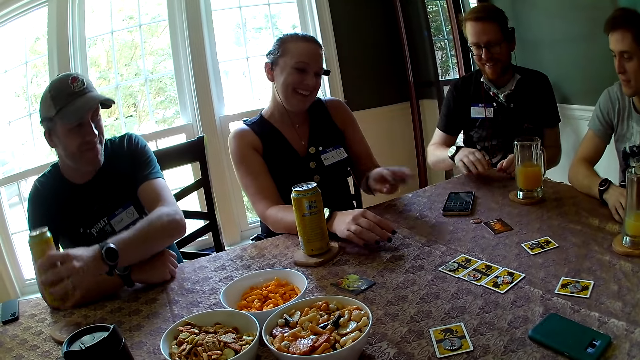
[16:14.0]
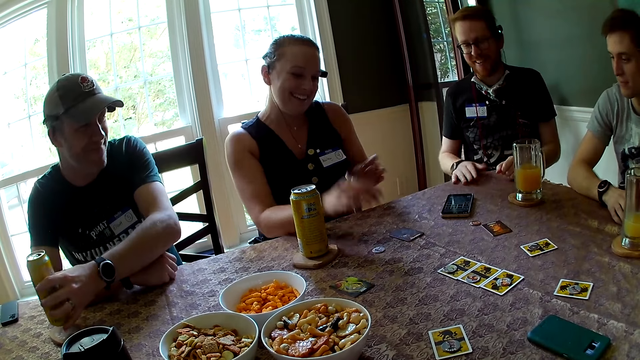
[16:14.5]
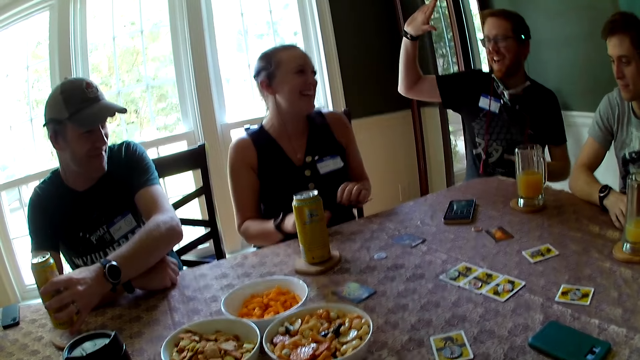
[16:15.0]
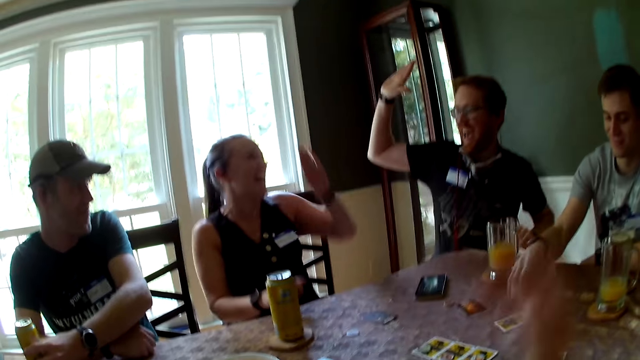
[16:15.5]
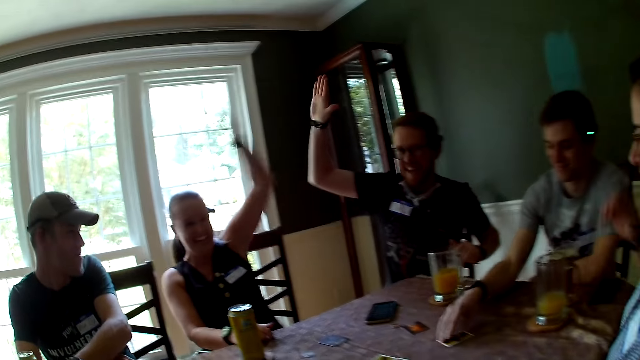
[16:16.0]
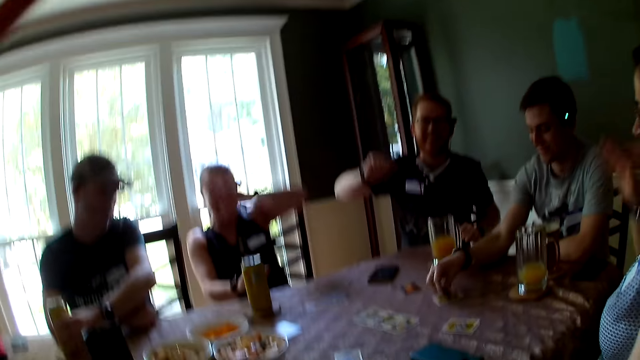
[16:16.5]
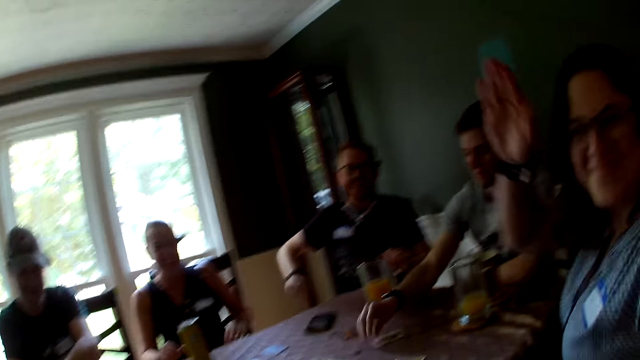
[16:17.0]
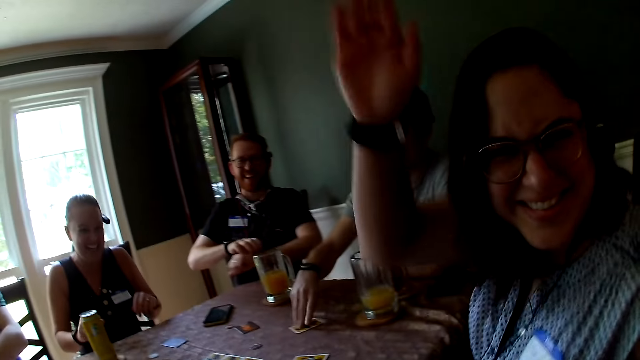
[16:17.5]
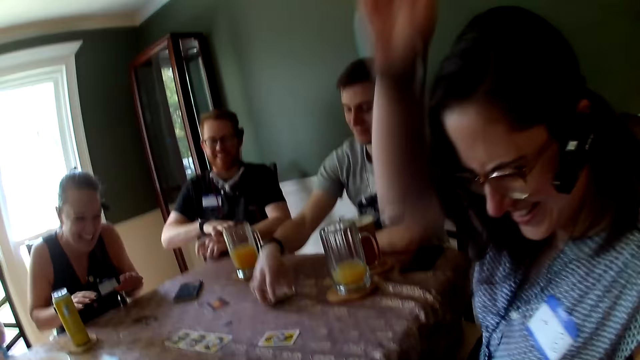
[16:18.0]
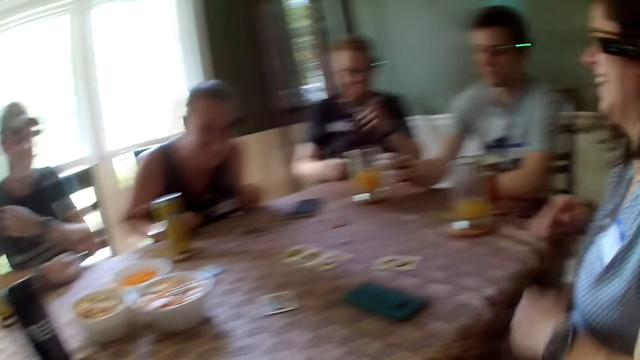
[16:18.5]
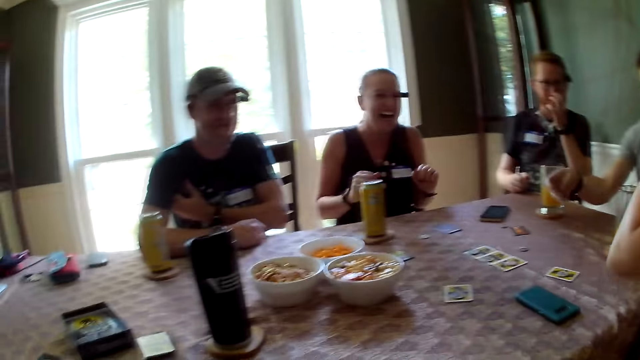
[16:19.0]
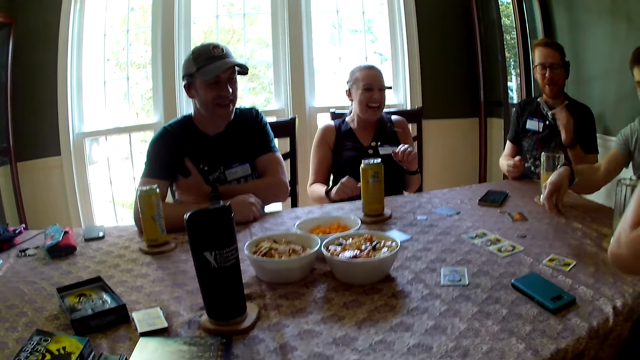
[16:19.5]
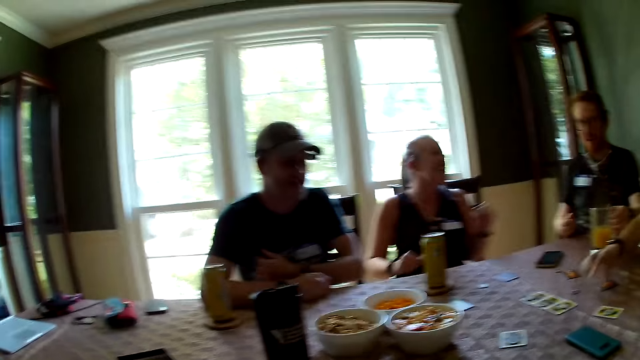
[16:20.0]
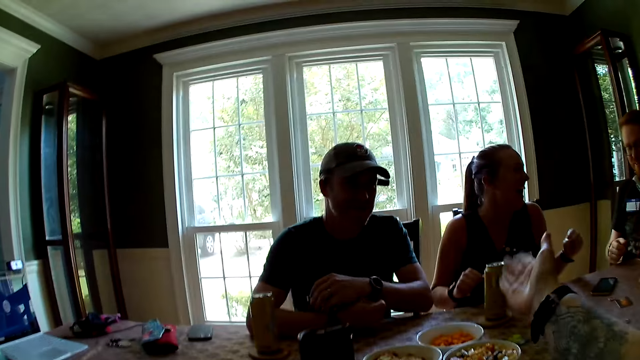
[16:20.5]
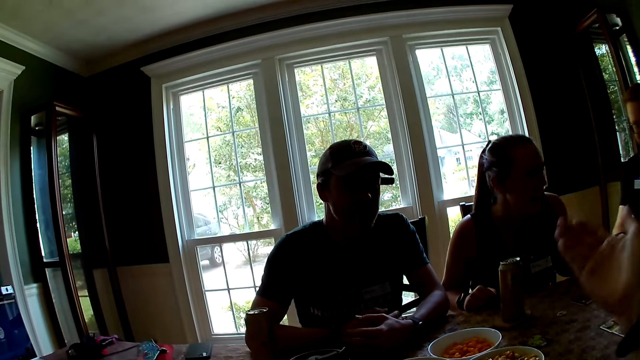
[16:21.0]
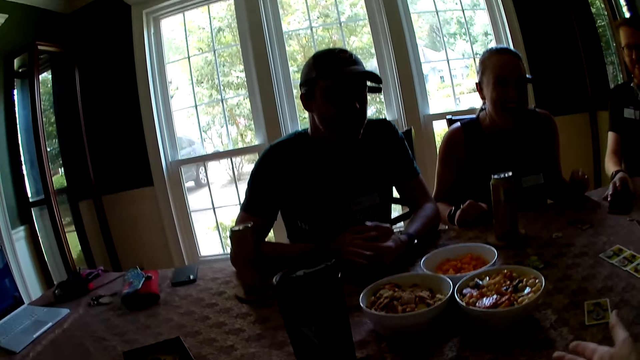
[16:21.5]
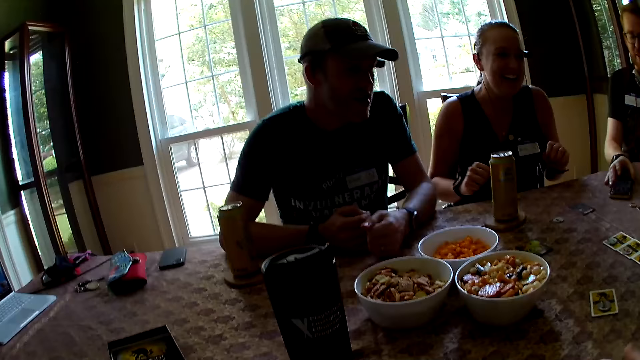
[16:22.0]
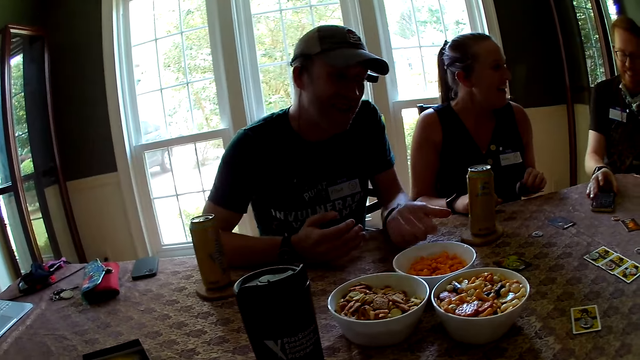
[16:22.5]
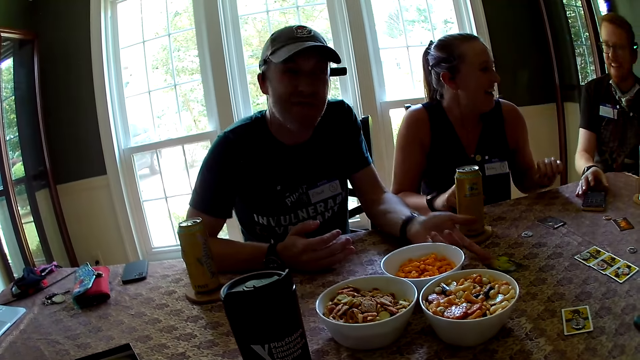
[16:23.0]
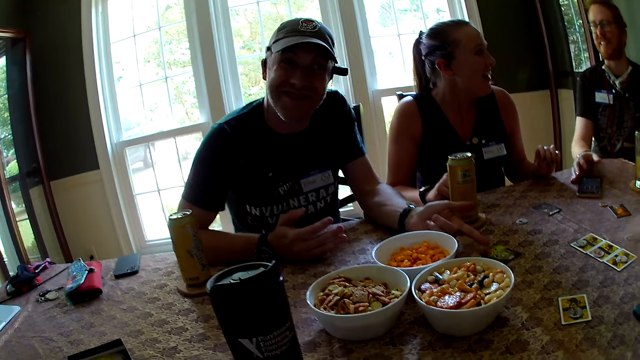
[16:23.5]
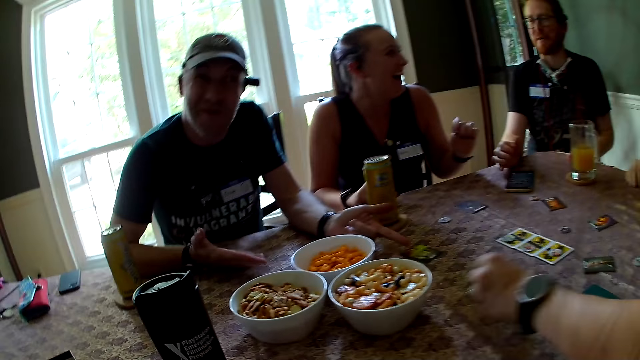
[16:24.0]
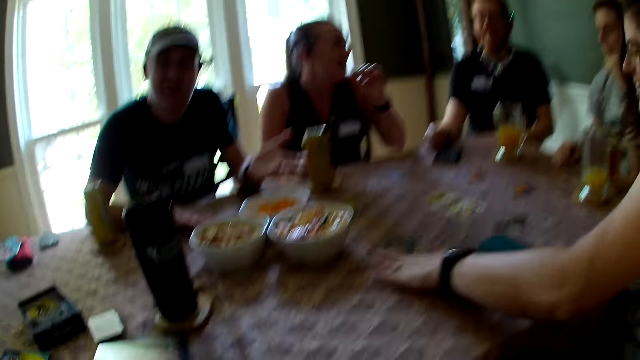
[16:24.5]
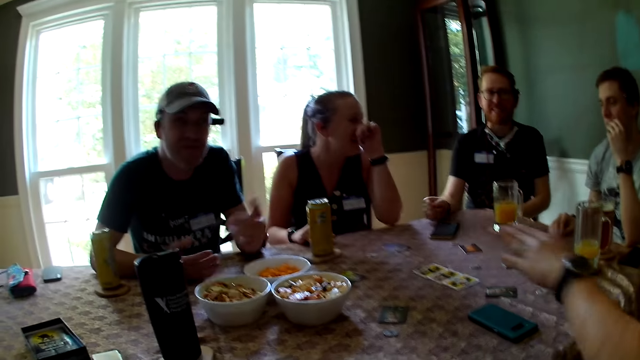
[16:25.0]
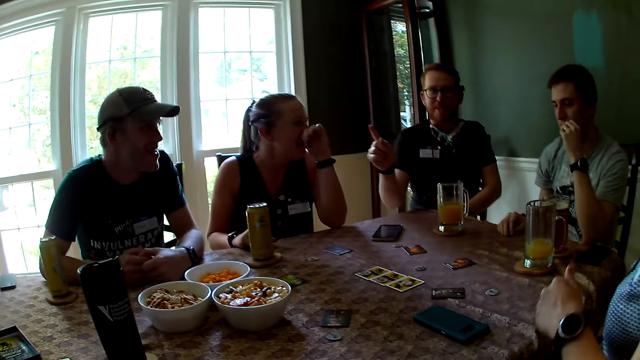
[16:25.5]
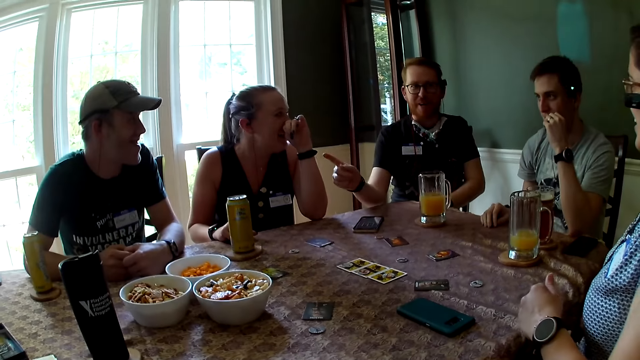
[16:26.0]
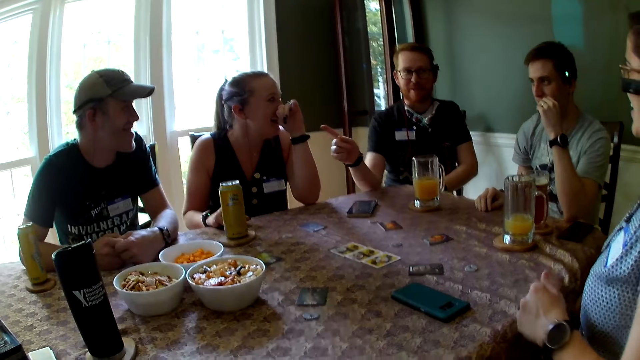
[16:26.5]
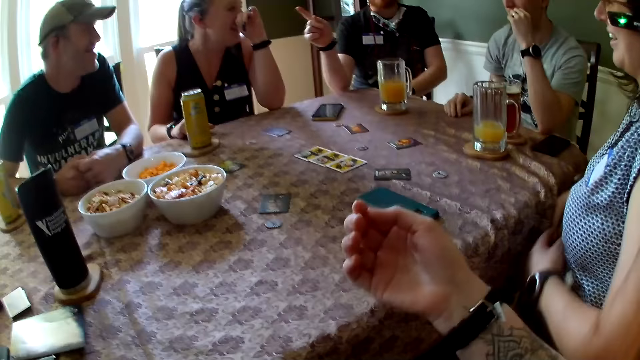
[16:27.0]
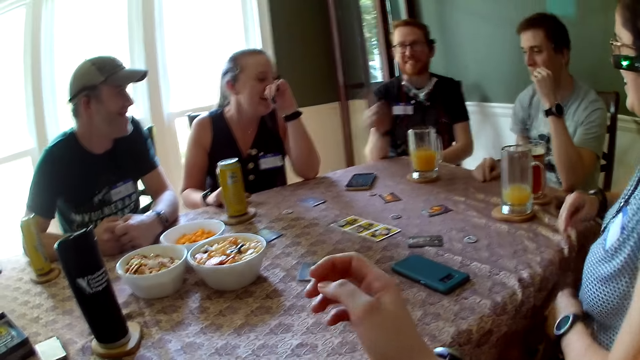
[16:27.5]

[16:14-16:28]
A woman drops the card in her left hand on the table. A man places the can of drink in his right hand on the coaster on the table. Another man lifts up the hand. A third man picks a token from a card on the table with his right hand. The second man celebrates with the woman. The third man places the token on the table with his right hand, and picks a card on the table with his right hand. Another woman touches the camera wearer. The third man places the card on the table with his right hand. The camera wearer does a hand gesture. The first man does a hand gesture. He points at the card. The second woman flips a card on the table with her left hand. She touches the card. The second man points at the first man.

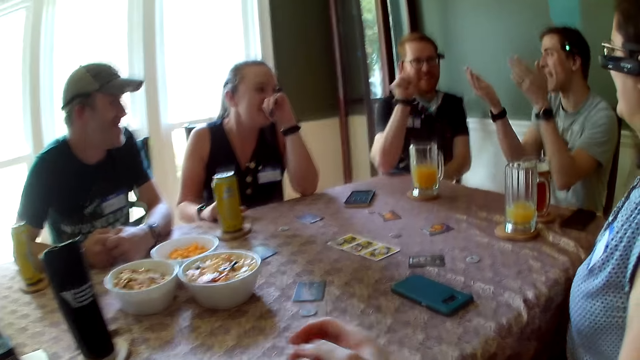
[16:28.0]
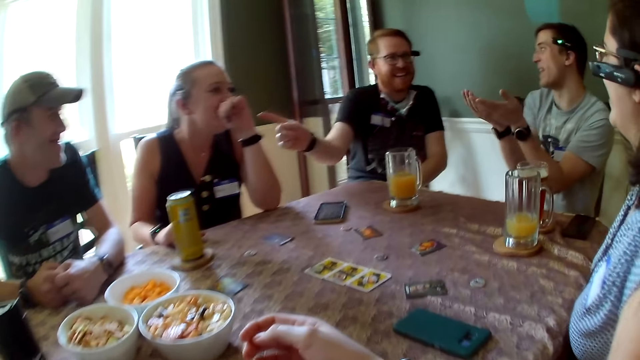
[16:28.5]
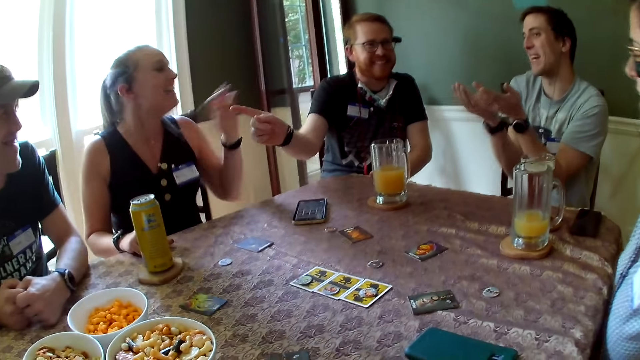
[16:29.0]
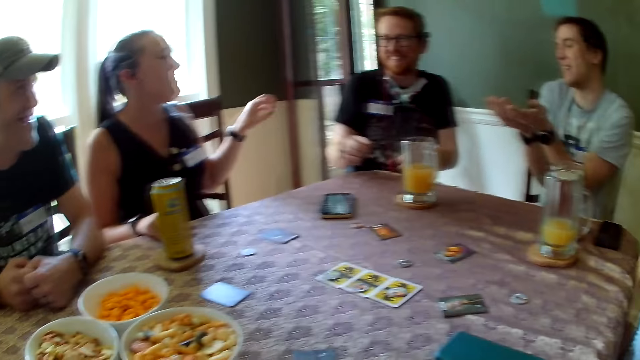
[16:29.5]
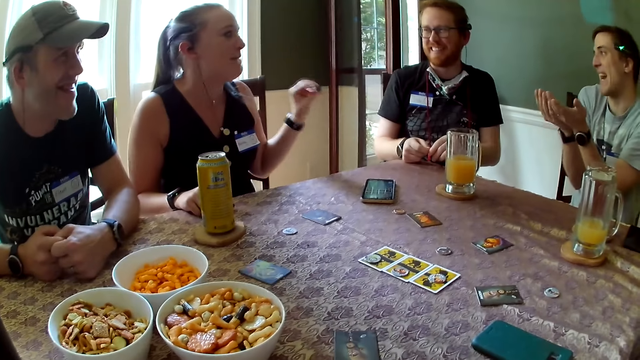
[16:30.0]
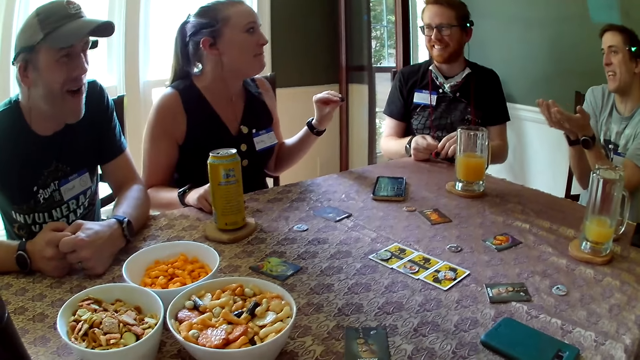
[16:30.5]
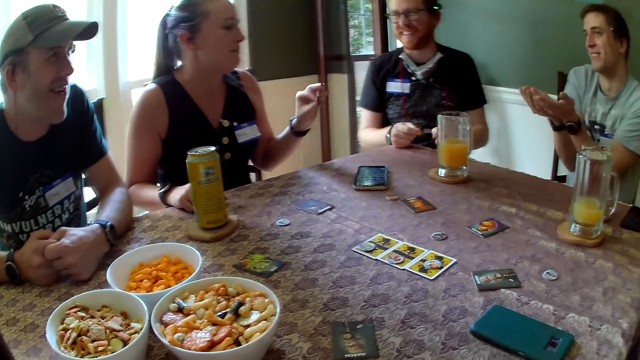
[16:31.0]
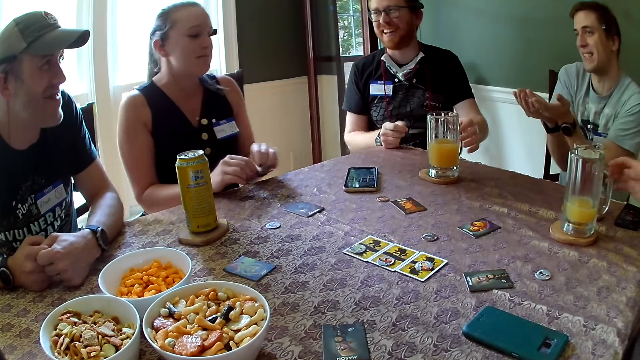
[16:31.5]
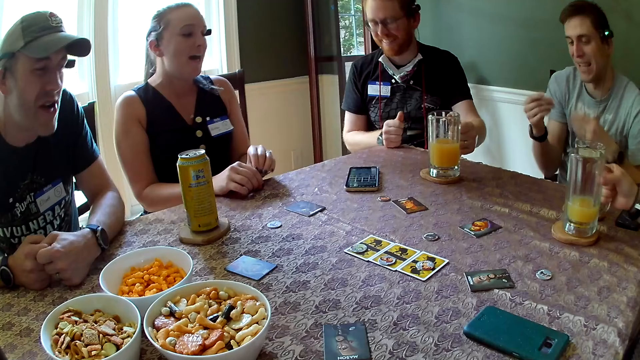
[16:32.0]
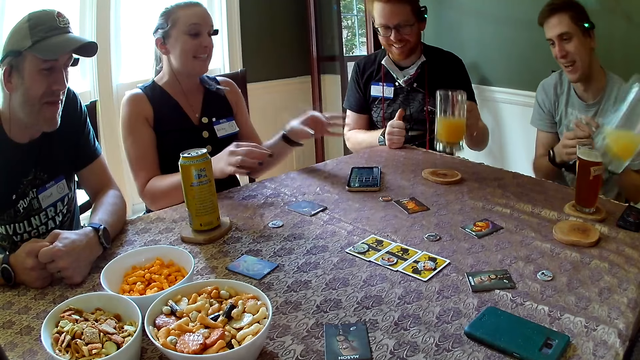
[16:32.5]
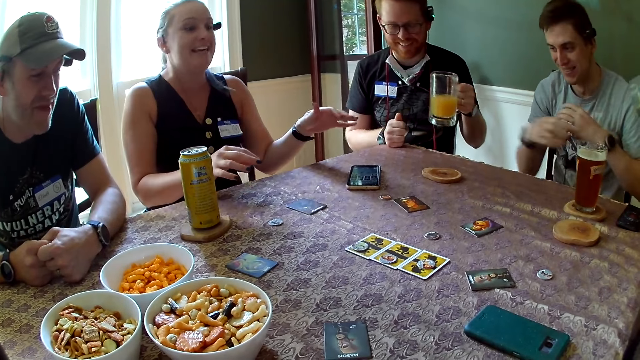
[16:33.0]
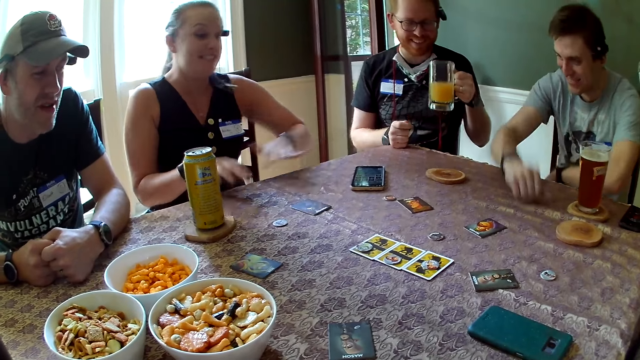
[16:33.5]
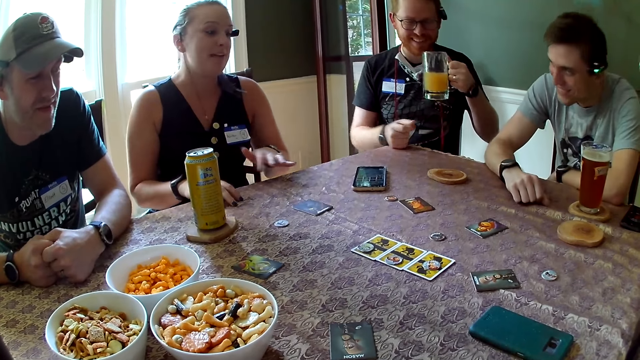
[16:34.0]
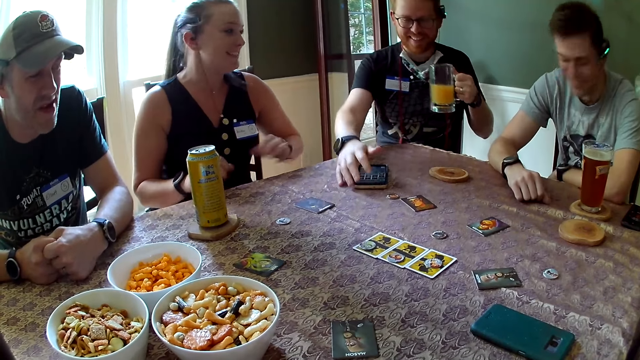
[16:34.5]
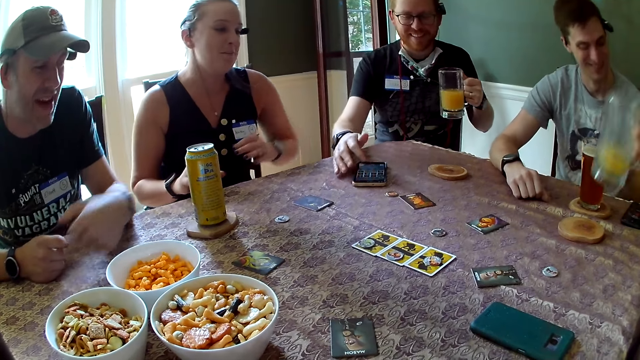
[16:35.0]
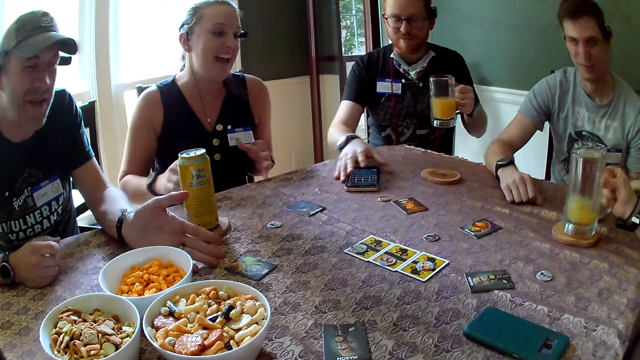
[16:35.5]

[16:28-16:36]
A man interacts with the group. A woman interacts with the group. The woman picks up the glass cup from the coaster on the table with her right hand. Another man picks the glass cup from the coaster on the table with his left hand. The other man operates the phone on the table with his right hand.
